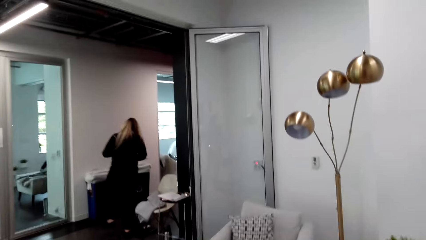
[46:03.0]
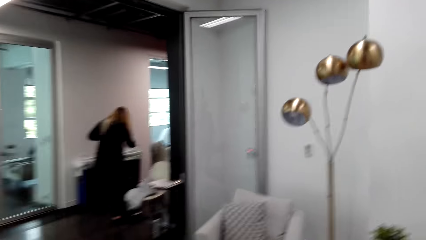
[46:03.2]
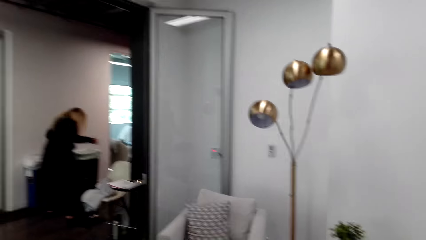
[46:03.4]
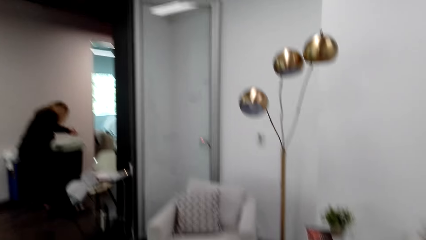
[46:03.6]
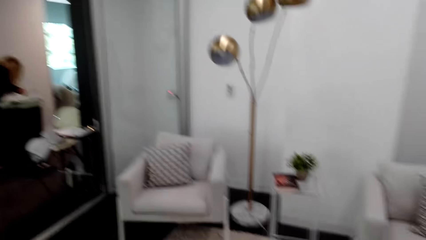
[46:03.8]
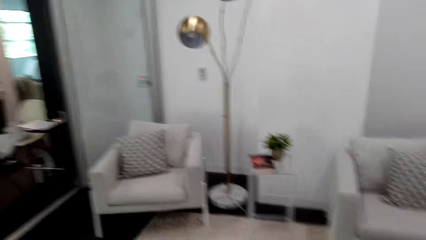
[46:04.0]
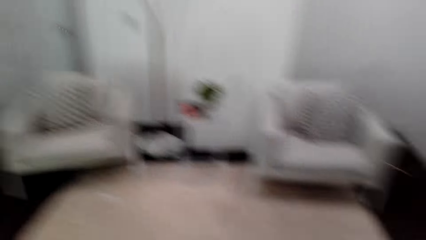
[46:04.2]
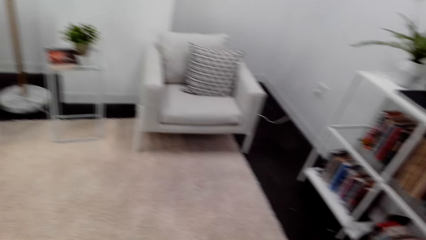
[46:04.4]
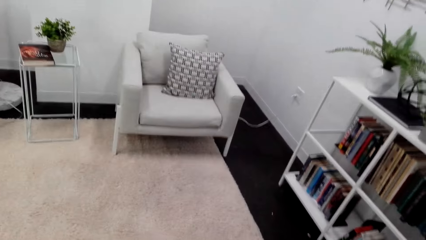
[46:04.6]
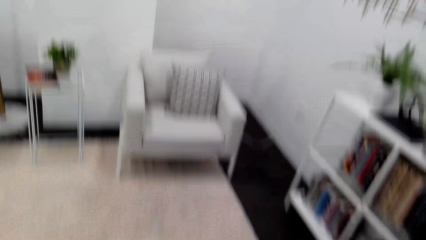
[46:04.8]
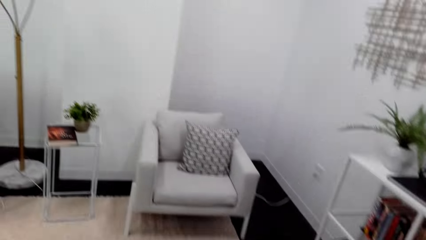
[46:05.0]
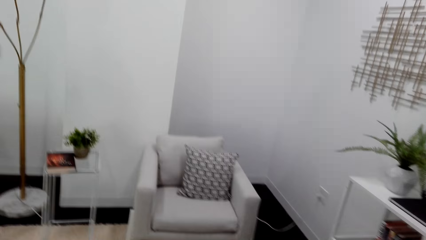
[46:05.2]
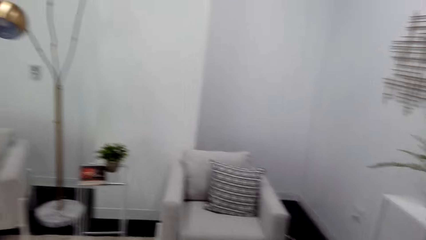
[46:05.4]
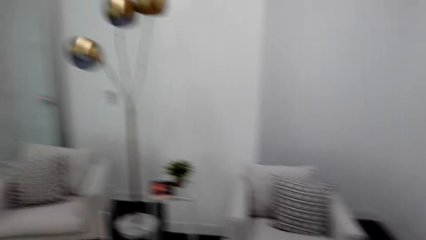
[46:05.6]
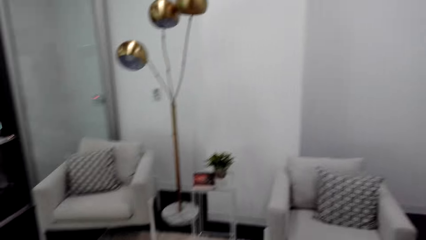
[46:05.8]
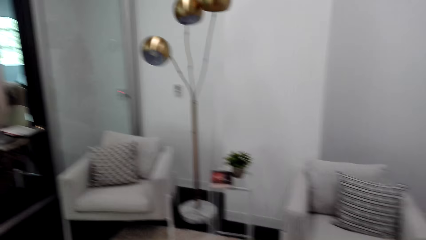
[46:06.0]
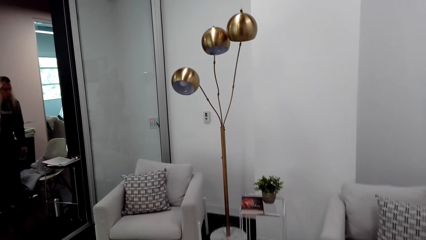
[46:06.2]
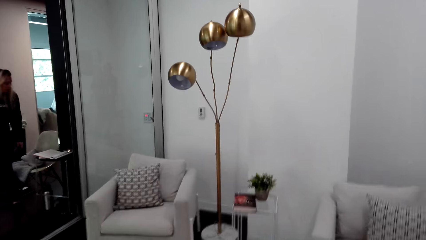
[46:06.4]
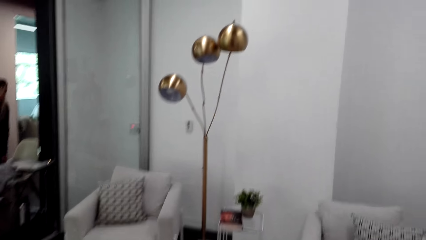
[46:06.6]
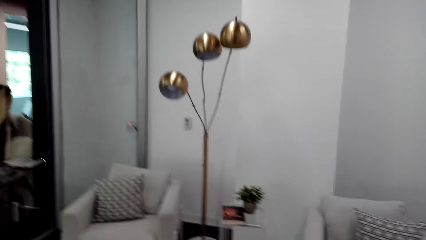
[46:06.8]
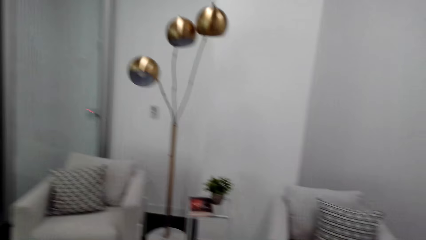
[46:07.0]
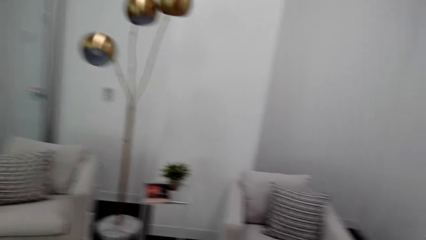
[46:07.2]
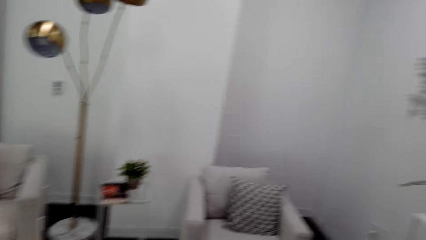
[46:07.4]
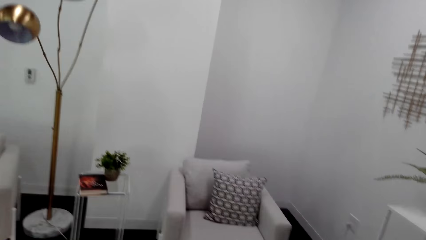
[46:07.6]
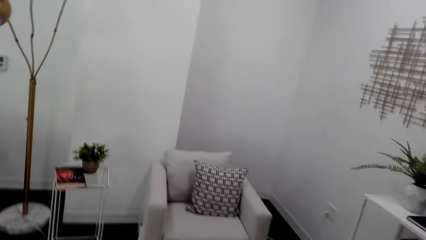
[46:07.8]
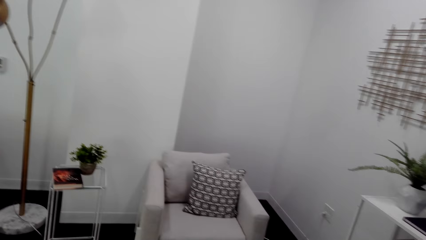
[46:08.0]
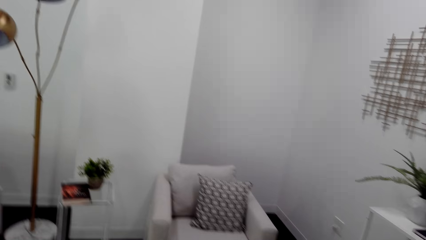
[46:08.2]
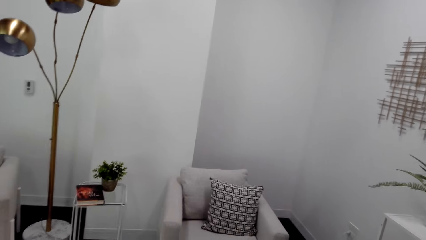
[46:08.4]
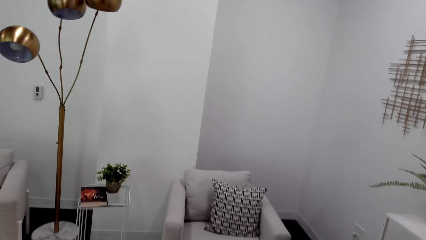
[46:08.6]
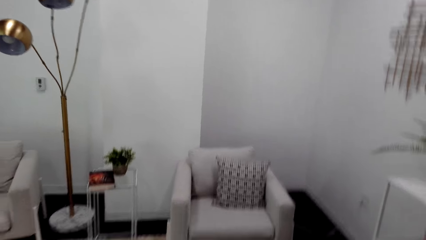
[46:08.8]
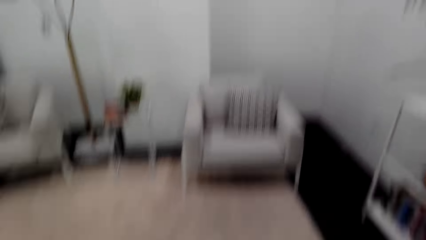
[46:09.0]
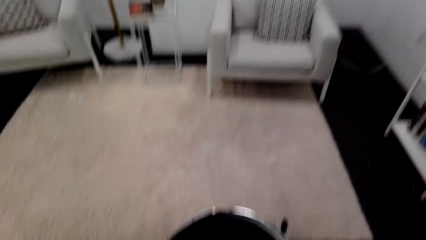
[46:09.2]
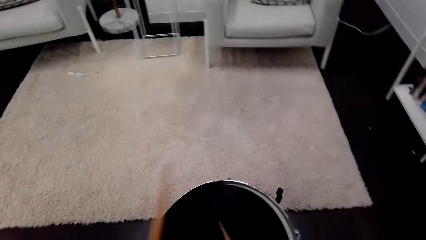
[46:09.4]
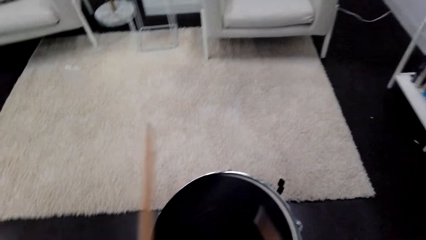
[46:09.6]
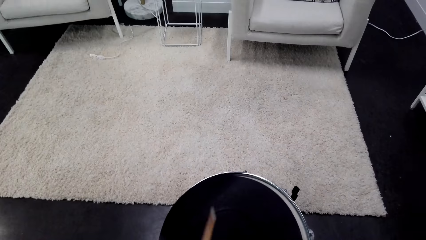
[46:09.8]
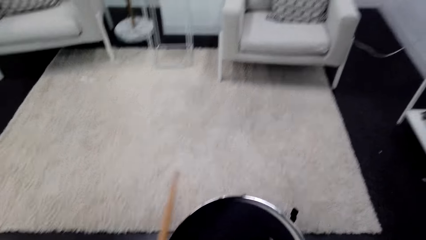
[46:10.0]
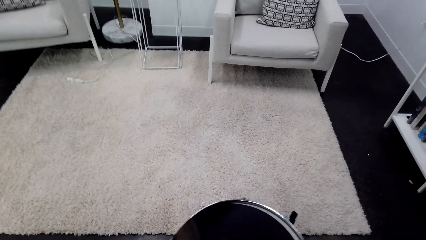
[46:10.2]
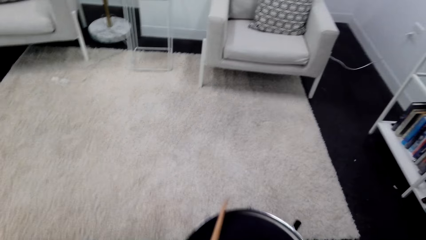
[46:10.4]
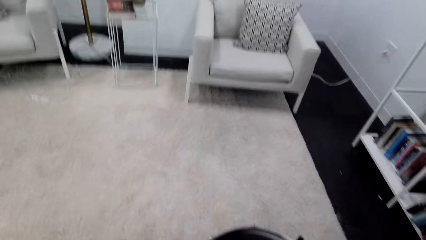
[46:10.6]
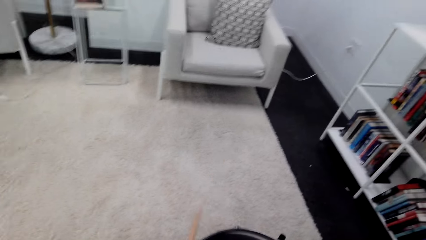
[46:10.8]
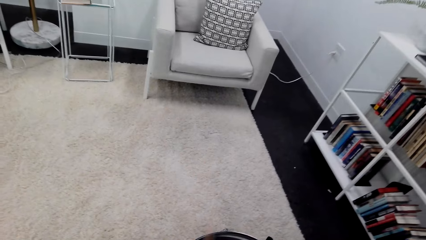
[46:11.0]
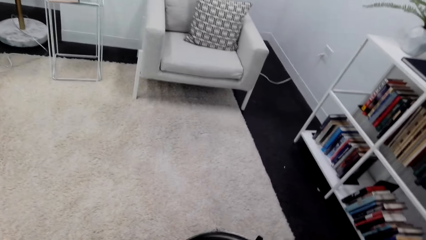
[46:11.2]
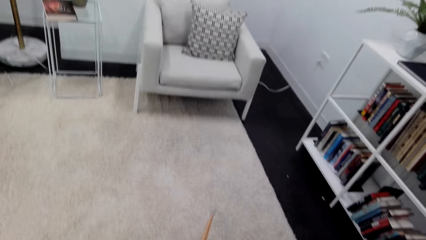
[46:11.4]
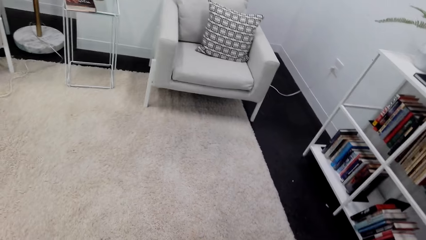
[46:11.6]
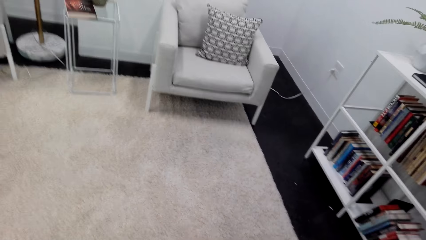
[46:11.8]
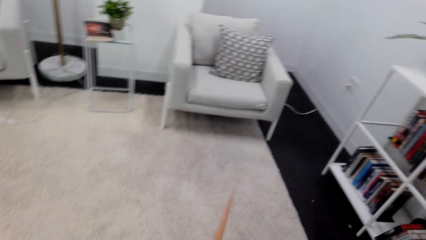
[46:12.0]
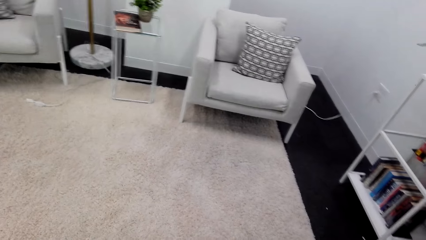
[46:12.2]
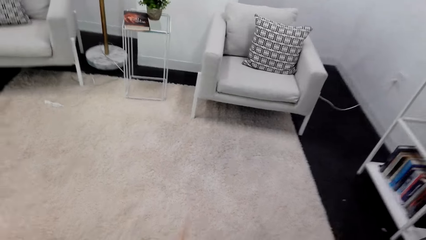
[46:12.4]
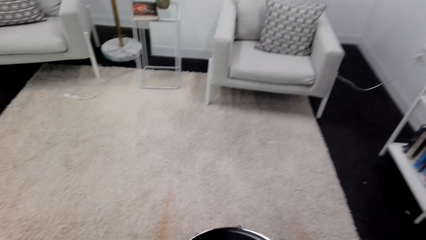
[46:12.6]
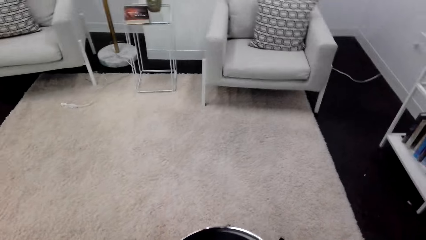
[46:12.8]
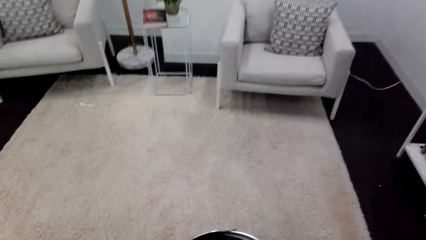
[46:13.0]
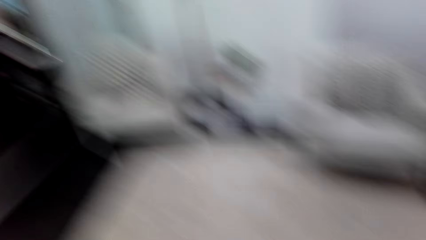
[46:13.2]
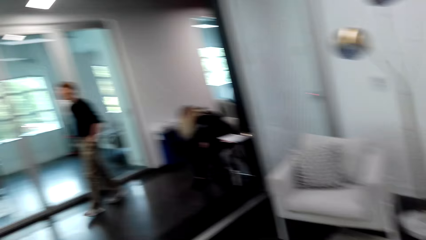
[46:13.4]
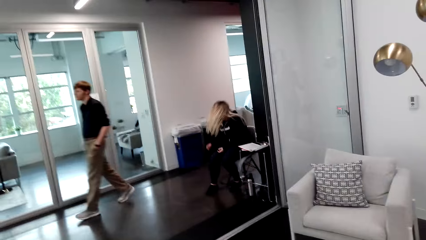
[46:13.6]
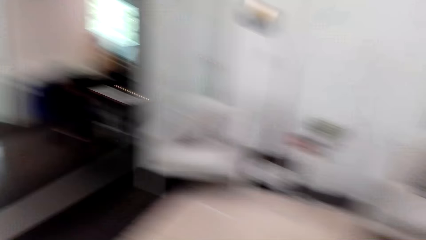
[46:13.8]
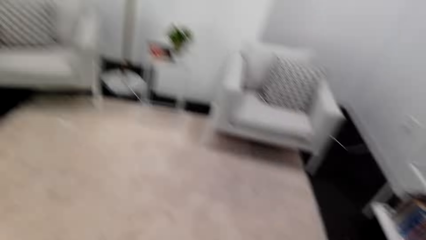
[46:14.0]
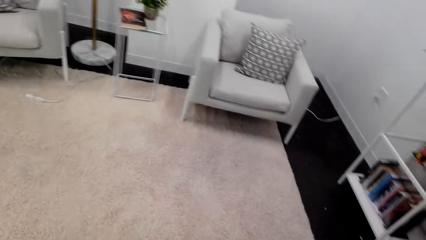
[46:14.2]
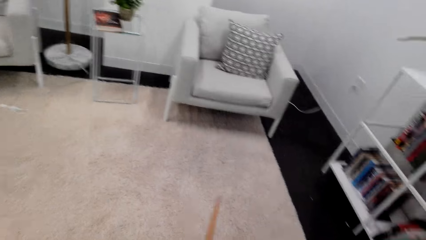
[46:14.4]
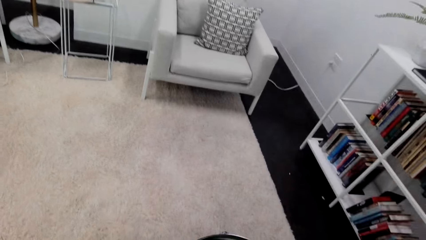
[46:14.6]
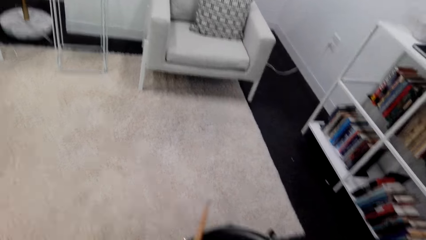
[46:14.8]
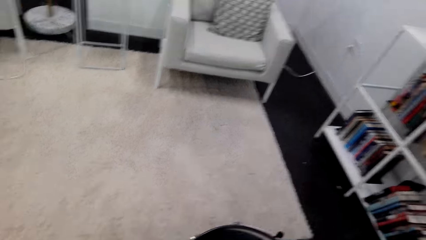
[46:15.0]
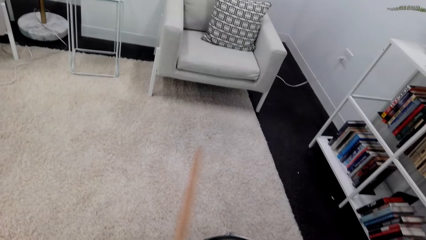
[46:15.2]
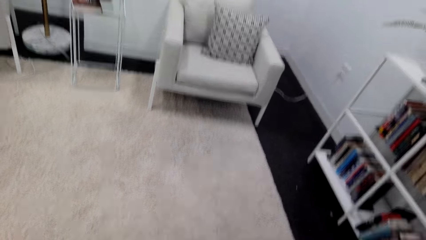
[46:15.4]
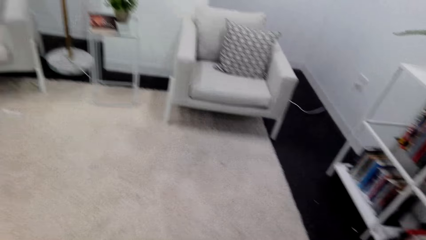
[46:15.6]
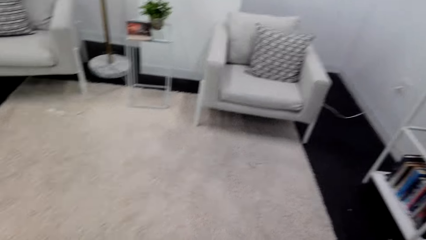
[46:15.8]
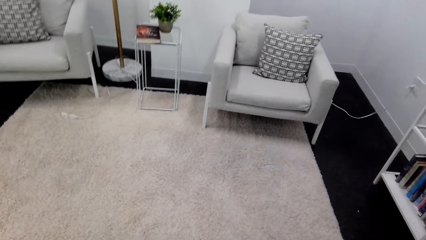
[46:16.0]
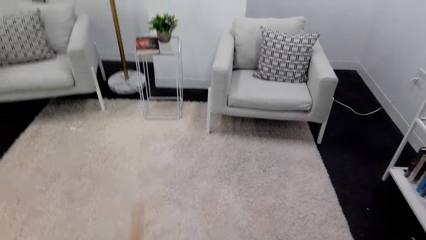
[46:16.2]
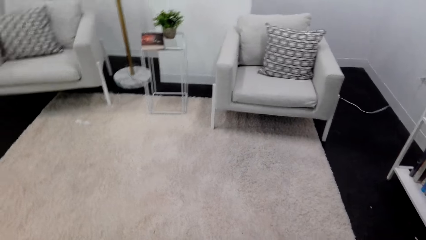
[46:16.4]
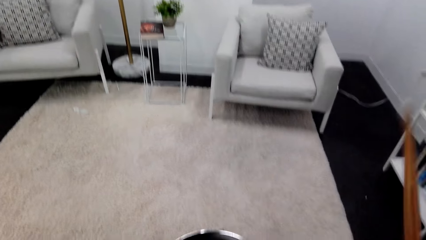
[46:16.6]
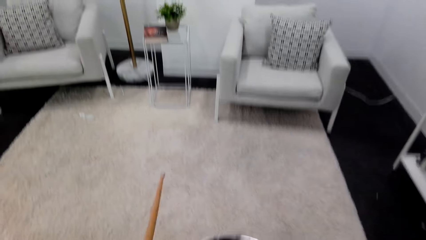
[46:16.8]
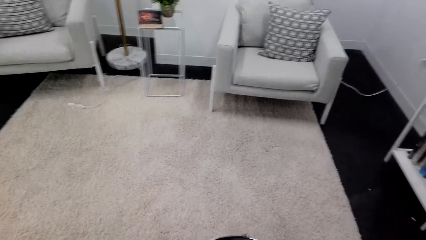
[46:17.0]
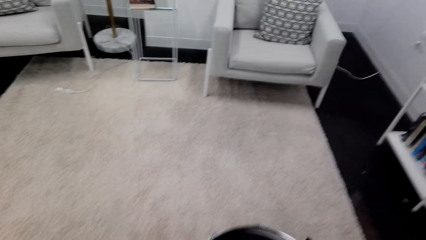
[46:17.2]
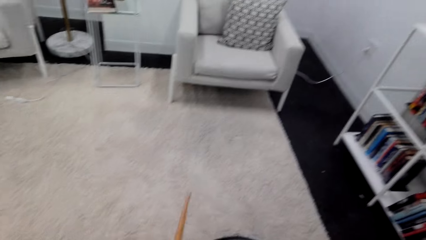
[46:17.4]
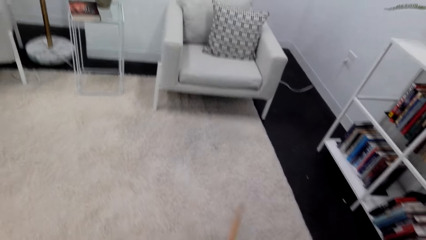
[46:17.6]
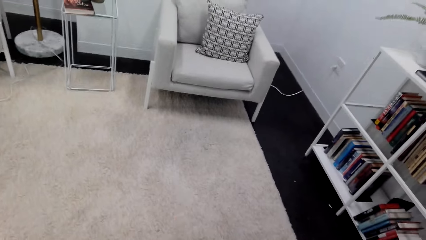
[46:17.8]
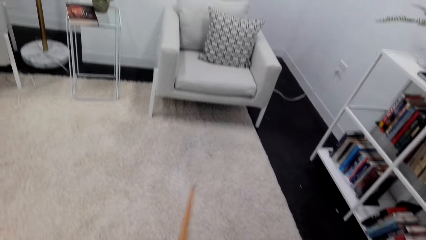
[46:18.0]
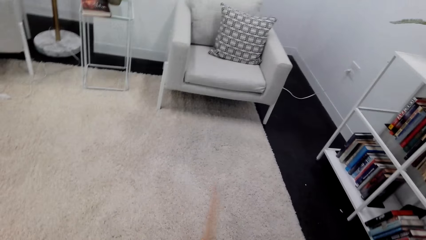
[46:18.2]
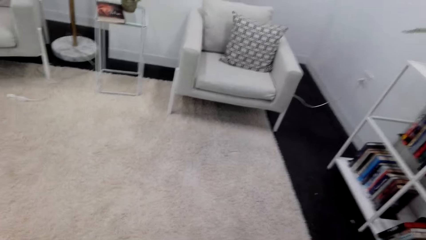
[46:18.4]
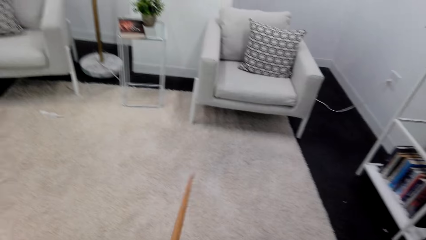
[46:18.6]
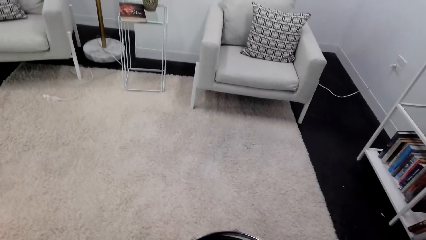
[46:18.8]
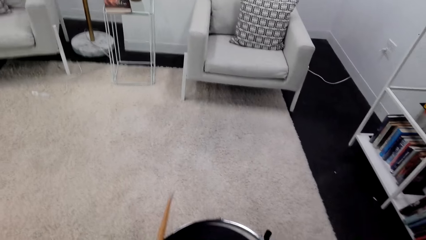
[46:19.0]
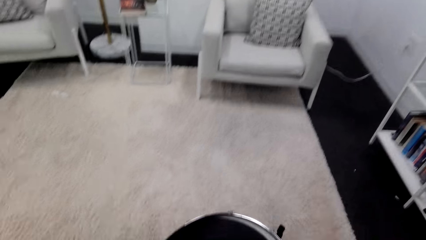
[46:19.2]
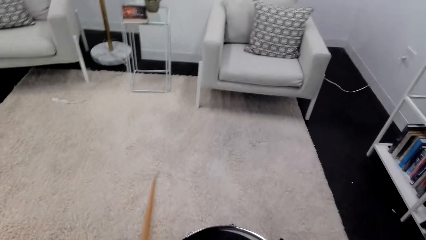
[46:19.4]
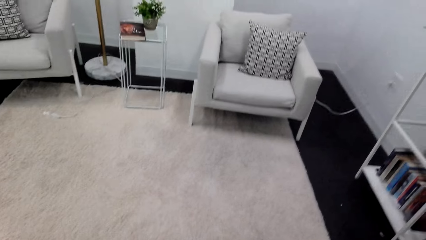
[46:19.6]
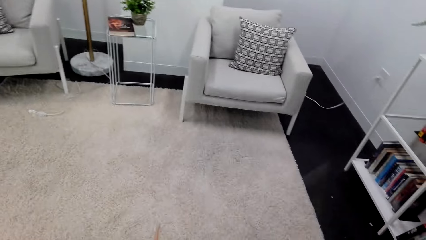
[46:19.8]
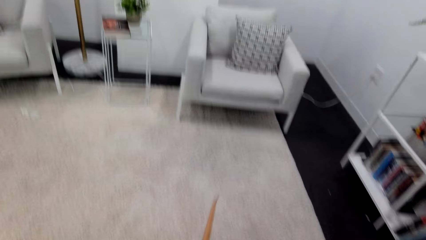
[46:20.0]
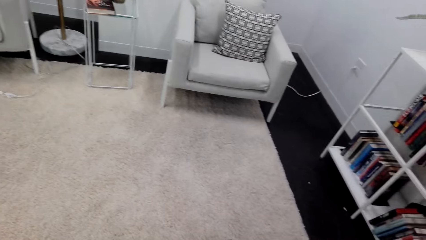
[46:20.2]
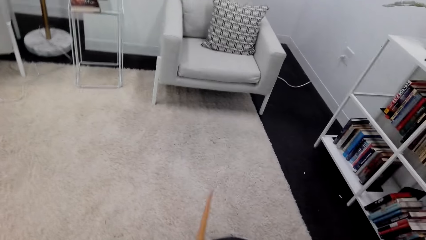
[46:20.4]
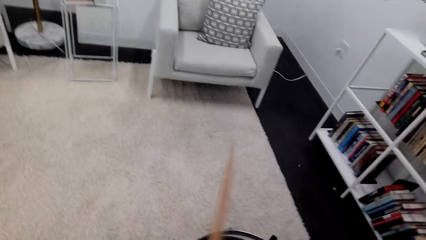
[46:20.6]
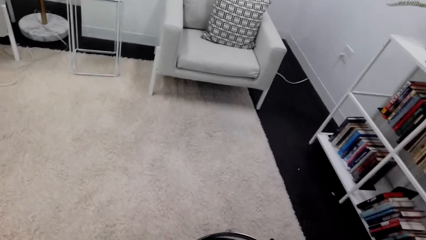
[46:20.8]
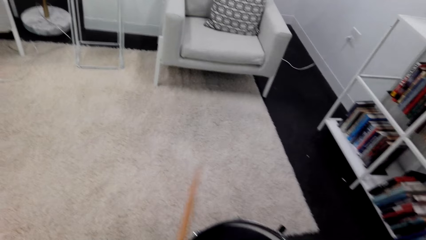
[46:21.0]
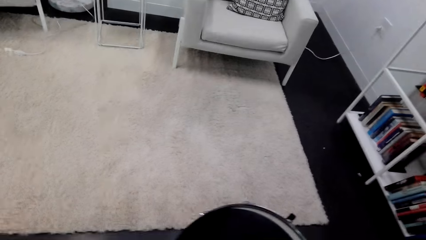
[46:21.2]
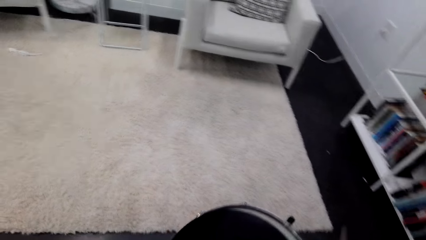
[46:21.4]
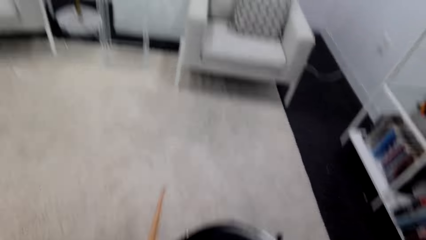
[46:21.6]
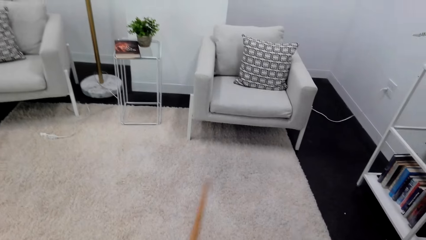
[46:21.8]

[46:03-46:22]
A lady stands in the room. The camera wearer beats the drum and looks around. They look around. They beat the drum. They beat the drum again and look around.
